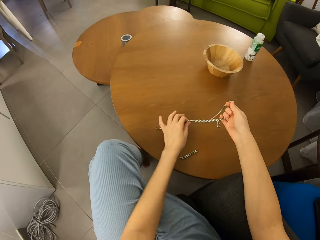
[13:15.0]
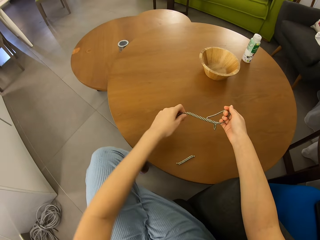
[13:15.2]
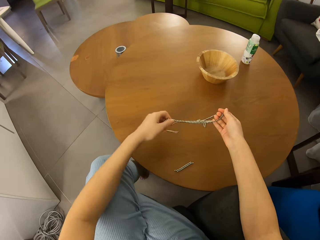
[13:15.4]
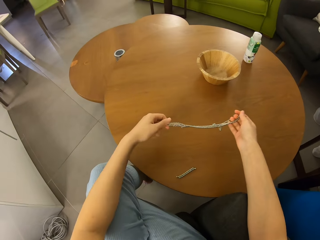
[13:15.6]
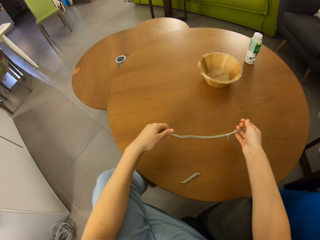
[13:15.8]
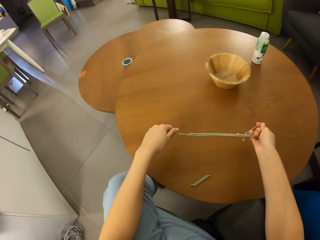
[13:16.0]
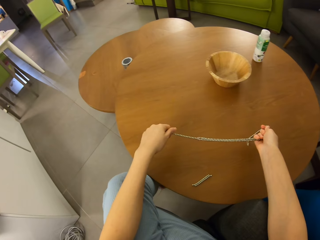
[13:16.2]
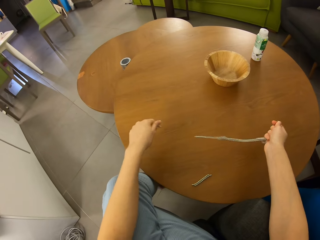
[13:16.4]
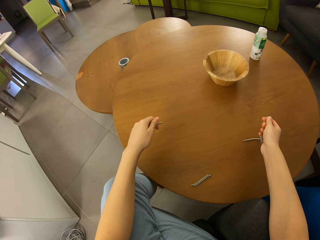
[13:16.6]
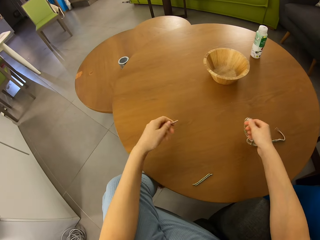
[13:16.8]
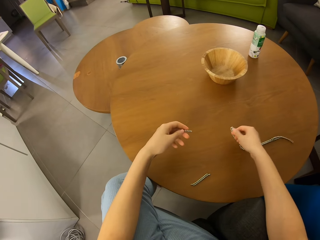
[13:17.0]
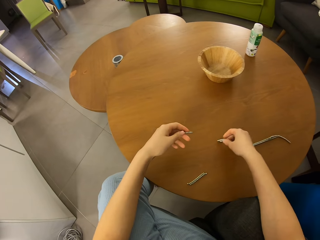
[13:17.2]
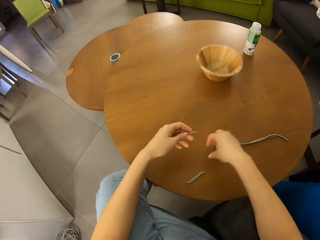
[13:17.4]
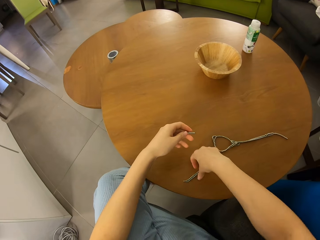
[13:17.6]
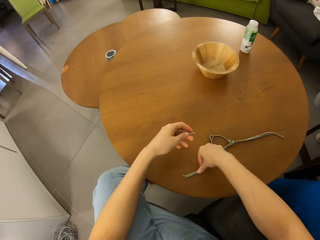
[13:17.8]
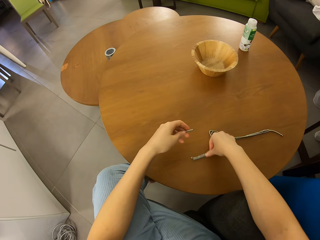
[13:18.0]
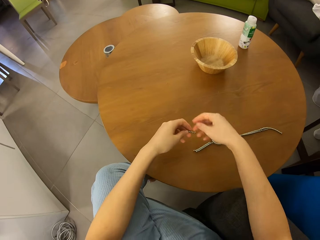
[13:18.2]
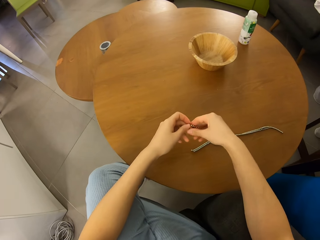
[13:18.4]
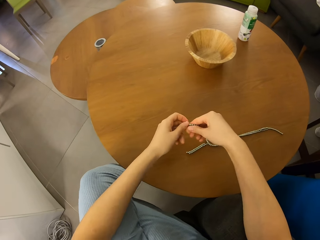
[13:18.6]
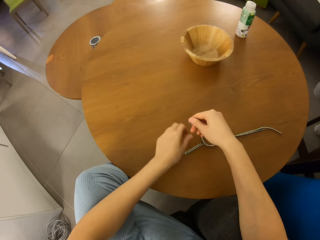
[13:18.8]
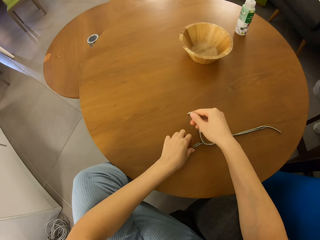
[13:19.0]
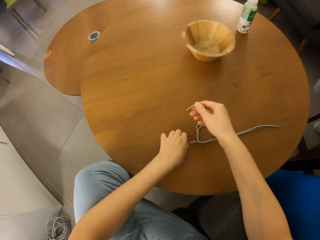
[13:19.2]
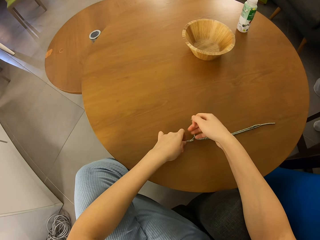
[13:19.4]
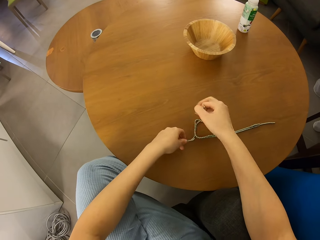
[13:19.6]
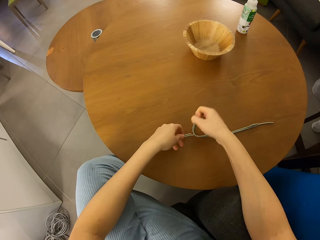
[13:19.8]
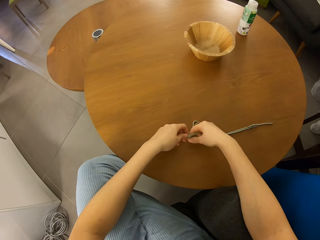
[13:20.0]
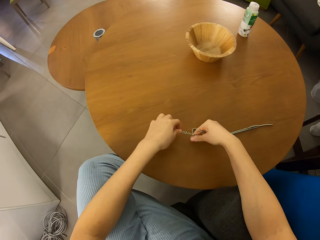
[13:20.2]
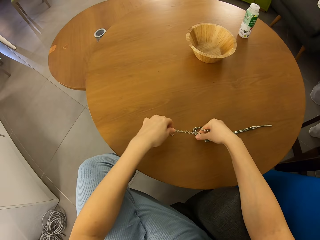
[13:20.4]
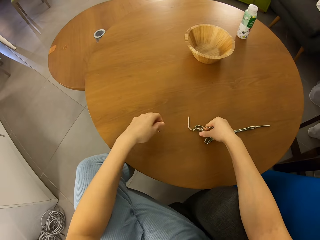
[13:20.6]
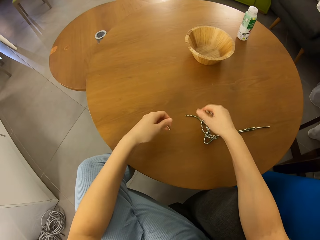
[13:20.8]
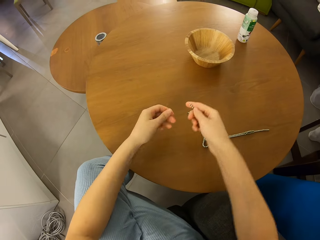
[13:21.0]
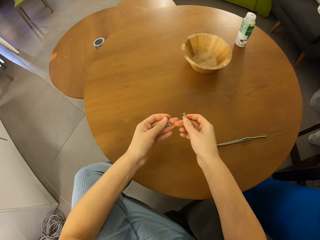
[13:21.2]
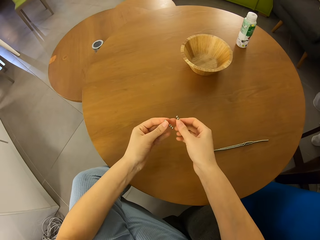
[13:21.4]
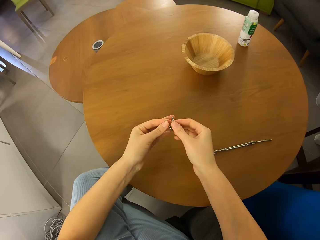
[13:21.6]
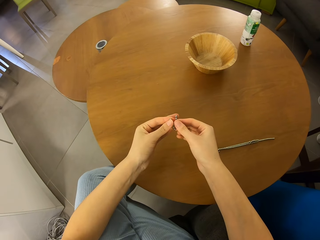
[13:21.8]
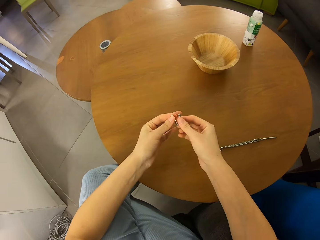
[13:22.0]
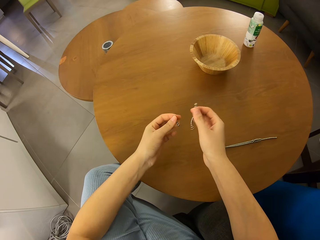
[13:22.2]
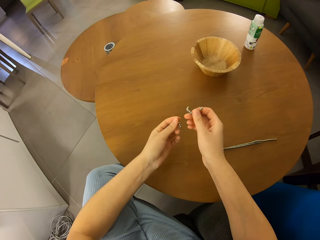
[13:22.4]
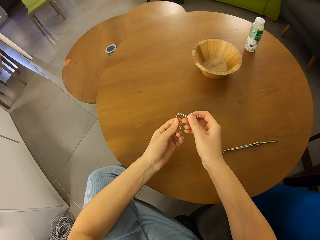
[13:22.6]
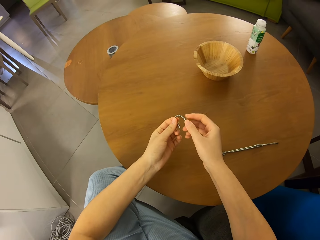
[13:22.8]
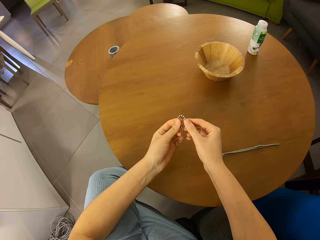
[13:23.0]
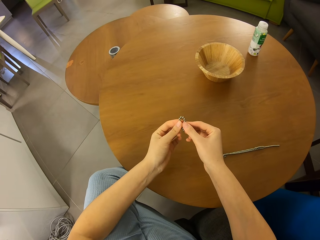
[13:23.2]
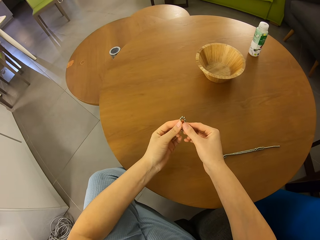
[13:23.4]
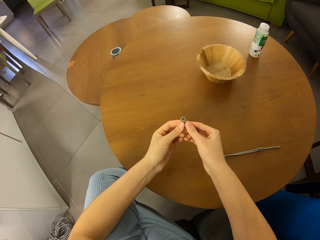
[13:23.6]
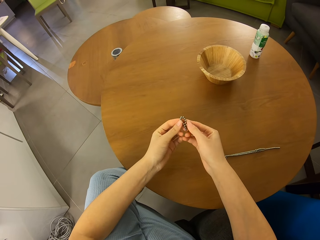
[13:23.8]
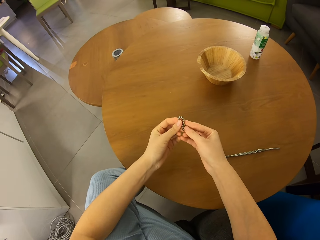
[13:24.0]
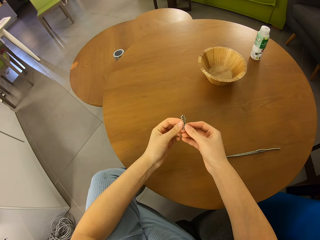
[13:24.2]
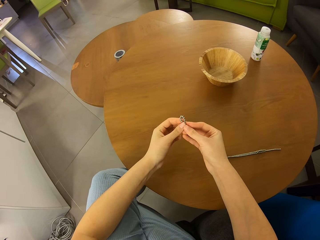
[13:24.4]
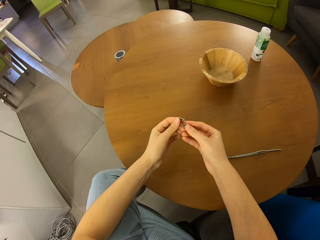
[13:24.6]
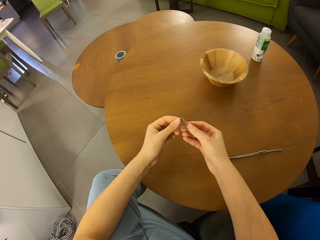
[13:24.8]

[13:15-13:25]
The camera wearer picks up neodymium magnet spheres with their hands. They cut a piece of the neodymium magnet spheres. They put the neodymium magnet spheres on a table. They move a piece of the neodymium magnet spheres on the table. They switch a piece of the neodymium magnet spheres to the other hand. They move the neodymium magnet spheres. They separate pieces of the neodymium magnet spheres. They join pieces of the neodymium magnet spheres together.

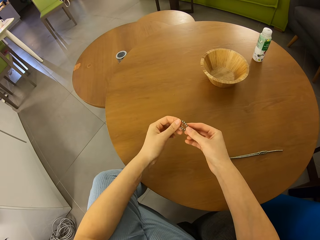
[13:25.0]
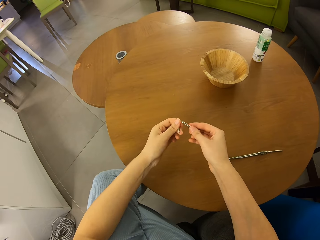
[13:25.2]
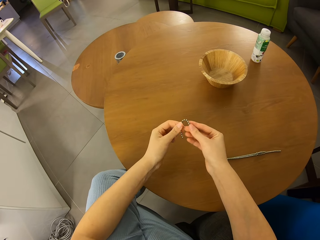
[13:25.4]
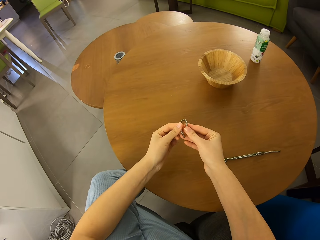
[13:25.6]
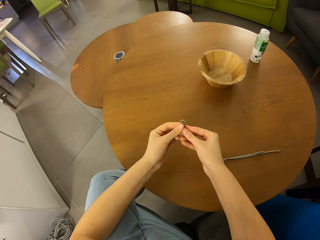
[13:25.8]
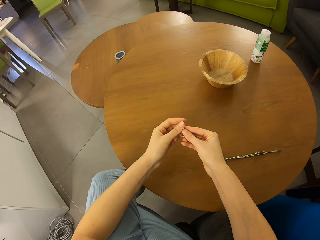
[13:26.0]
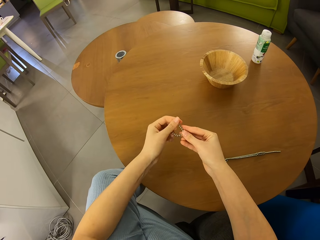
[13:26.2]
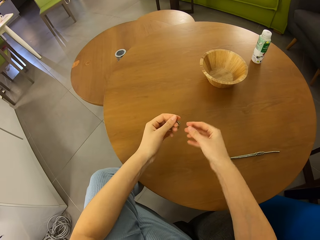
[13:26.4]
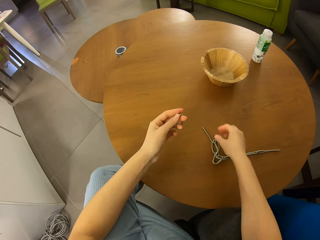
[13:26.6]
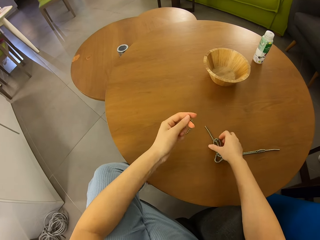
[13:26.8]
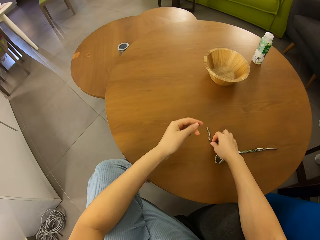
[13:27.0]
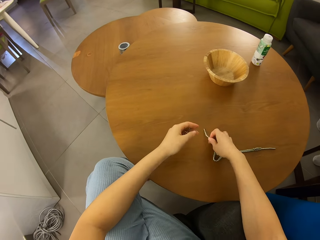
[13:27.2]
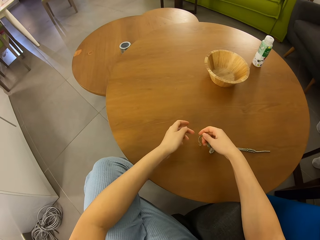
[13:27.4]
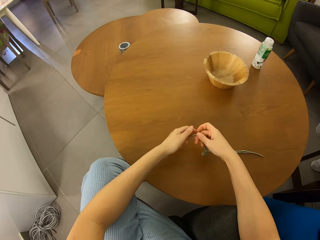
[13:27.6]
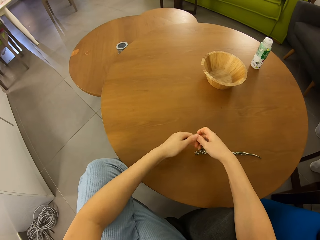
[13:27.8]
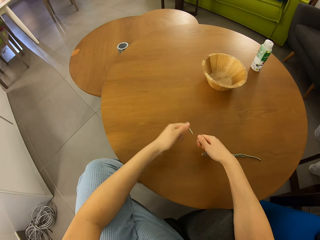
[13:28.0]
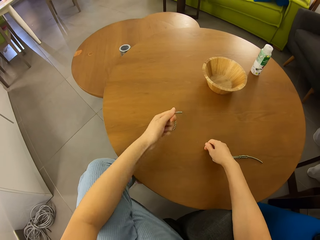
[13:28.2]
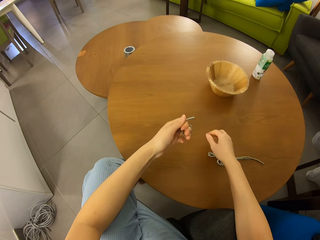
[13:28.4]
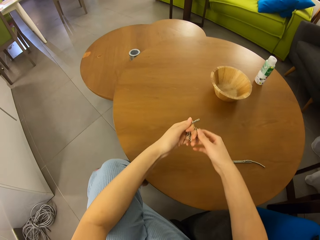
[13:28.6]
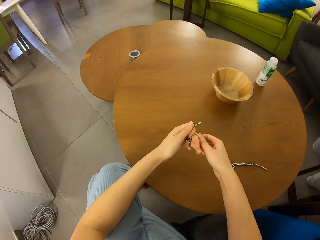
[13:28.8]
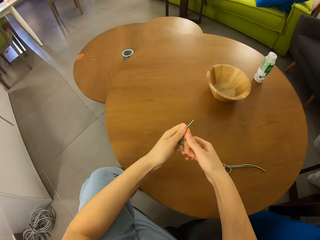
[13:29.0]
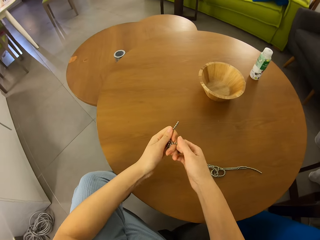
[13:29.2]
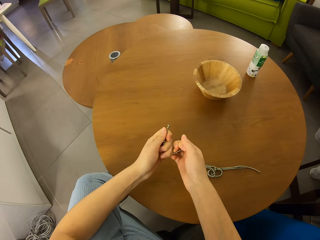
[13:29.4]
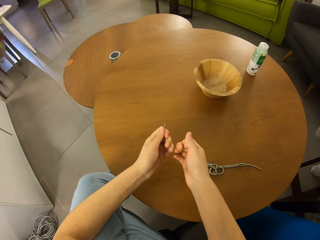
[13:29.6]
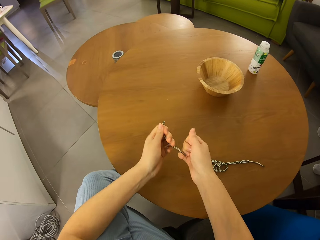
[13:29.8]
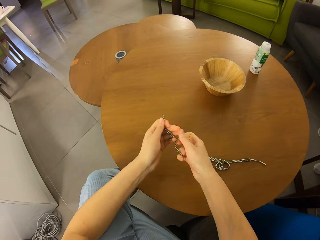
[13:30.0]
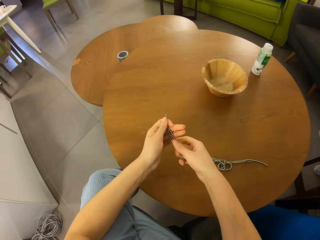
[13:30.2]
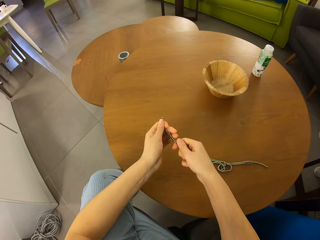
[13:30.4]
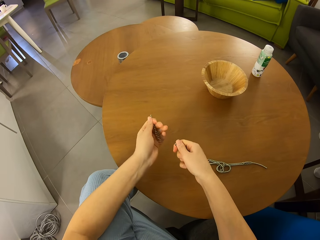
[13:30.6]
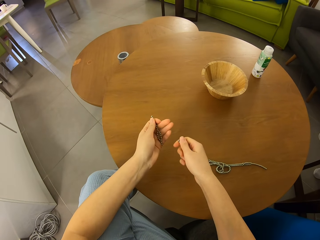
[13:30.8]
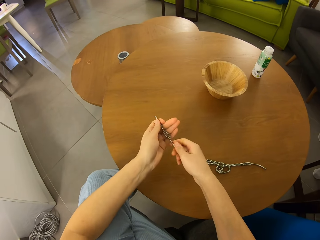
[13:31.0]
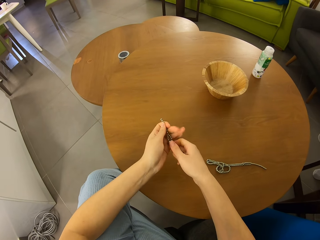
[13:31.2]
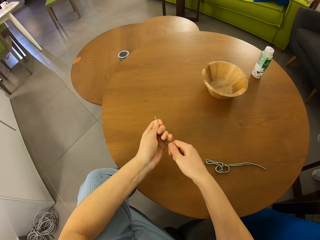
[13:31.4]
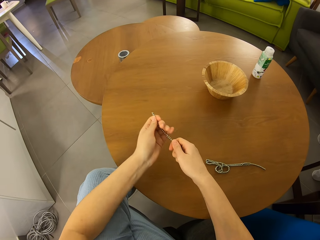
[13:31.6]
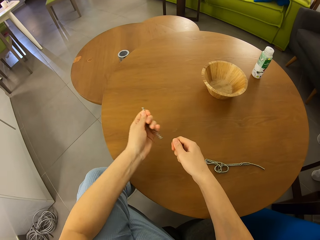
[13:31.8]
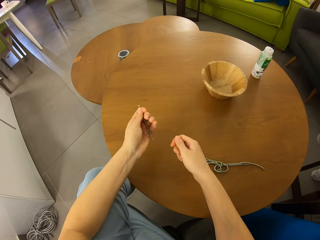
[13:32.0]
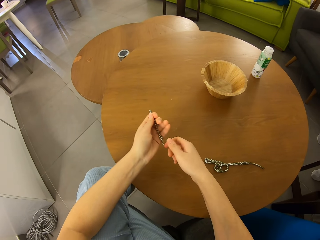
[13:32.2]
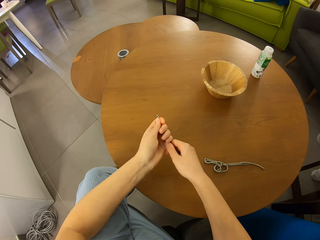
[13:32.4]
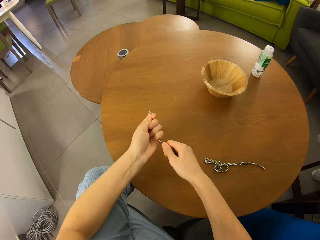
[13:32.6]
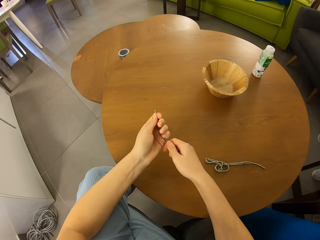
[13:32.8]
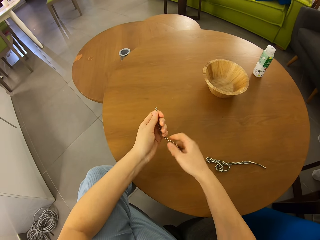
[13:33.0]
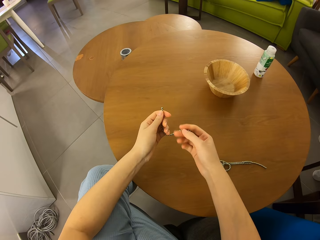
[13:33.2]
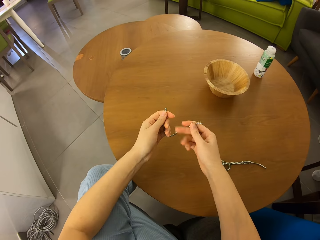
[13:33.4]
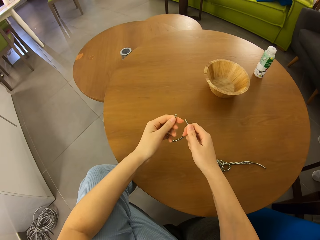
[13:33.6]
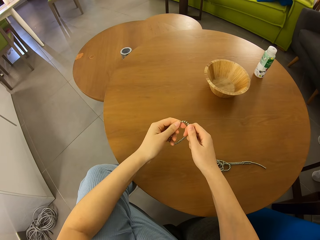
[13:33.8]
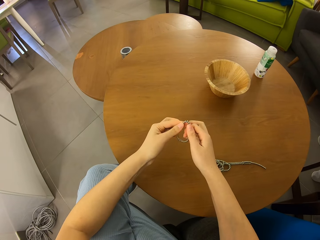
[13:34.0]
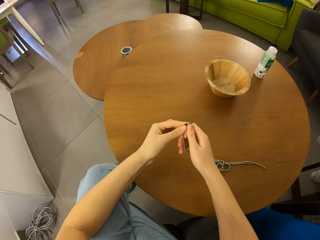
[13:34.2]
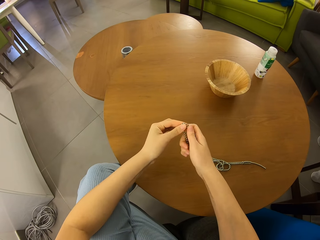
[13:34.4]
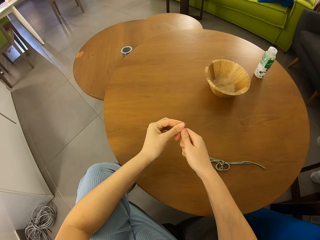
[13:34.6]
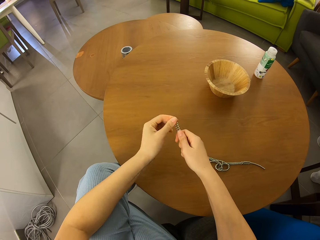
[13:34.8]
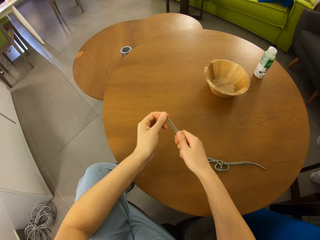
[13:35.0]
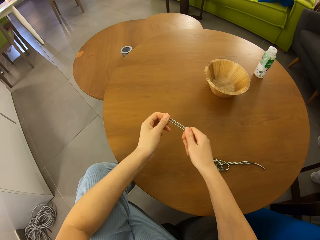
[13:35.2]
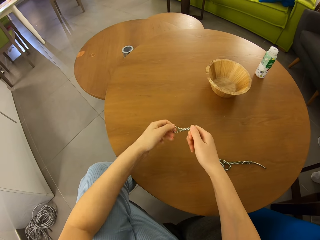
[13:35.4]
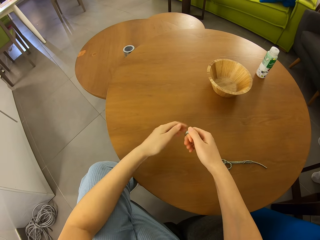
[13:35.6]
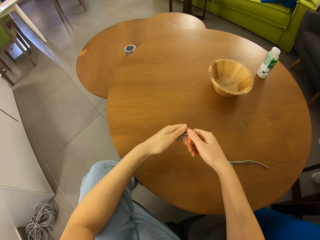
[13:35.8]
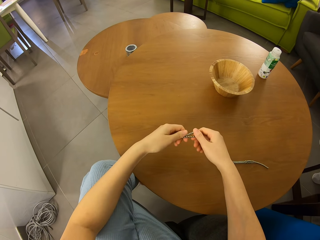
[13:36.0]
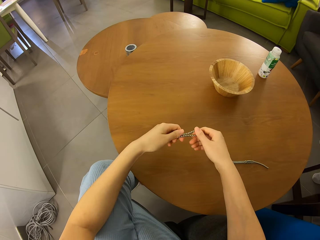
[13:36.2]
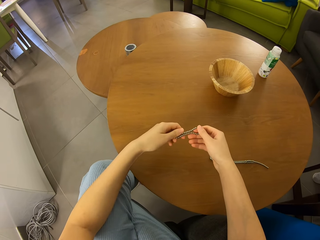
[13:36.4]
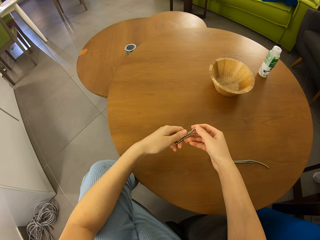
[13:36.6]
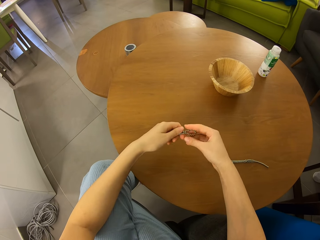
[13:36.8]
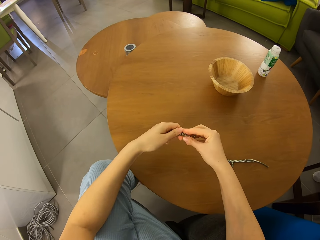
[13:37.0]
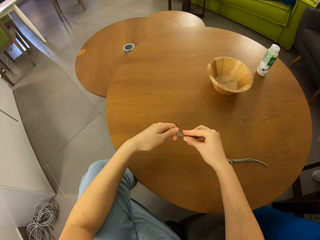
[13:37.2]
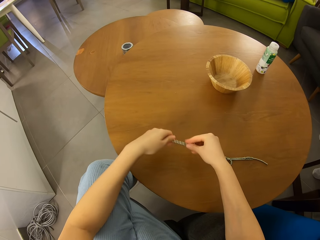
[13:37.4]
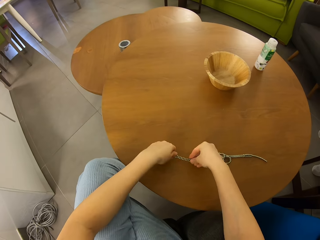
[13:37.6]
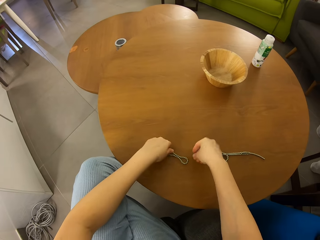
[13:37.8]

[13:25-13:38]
The camera wearer picks up neodymium magnet spheres with their hands. They cut a piece of the neodymium magnet spheres. They put the neodymium magnet spheres on a table. They separate the magnetic beads. They cut a piece of the neodymium magnet spheres with their hands. They join pieces of the neodymium magnet spheres together.
